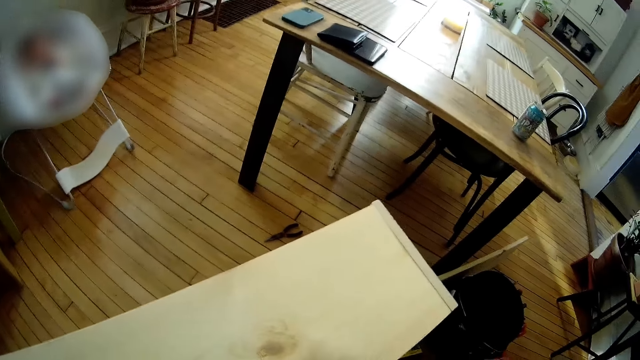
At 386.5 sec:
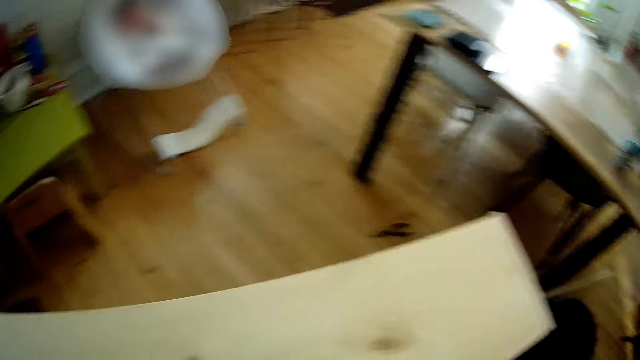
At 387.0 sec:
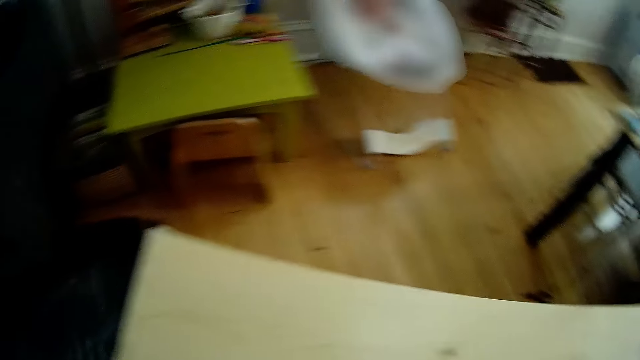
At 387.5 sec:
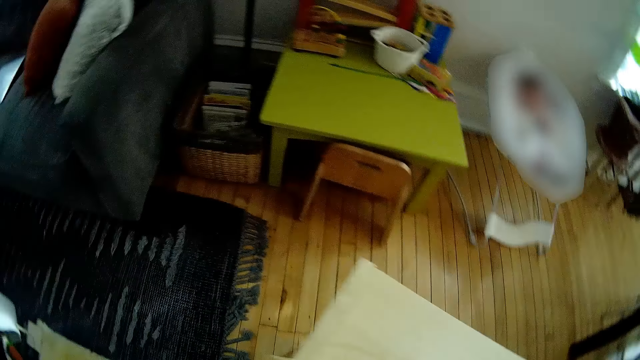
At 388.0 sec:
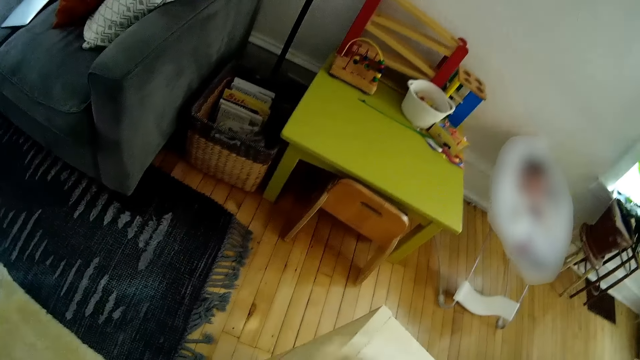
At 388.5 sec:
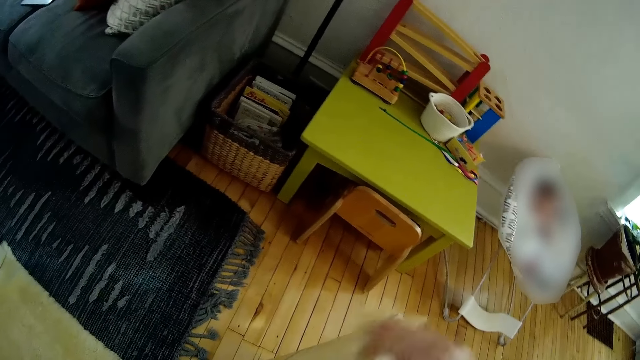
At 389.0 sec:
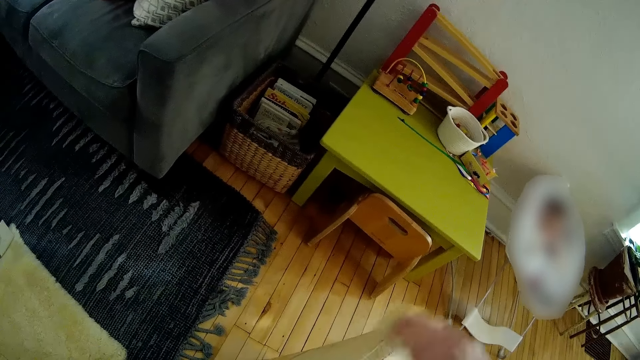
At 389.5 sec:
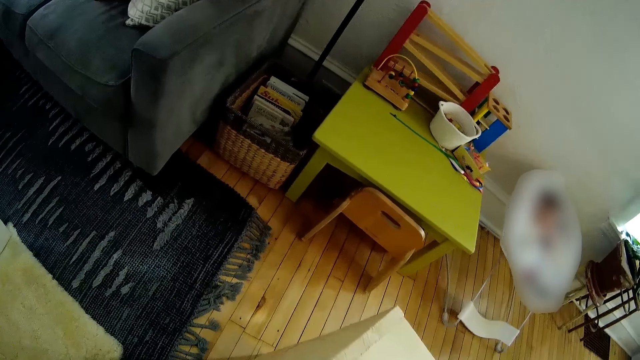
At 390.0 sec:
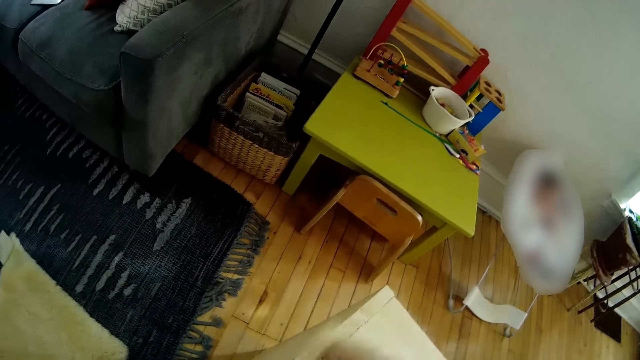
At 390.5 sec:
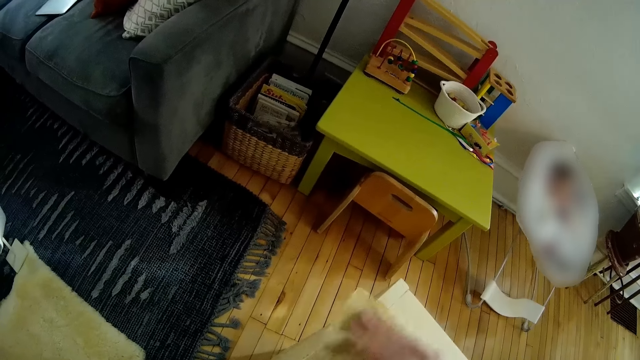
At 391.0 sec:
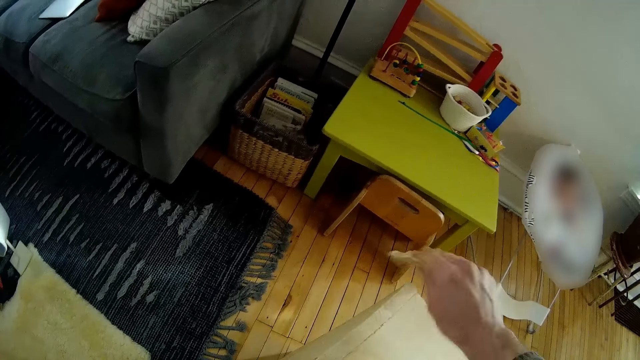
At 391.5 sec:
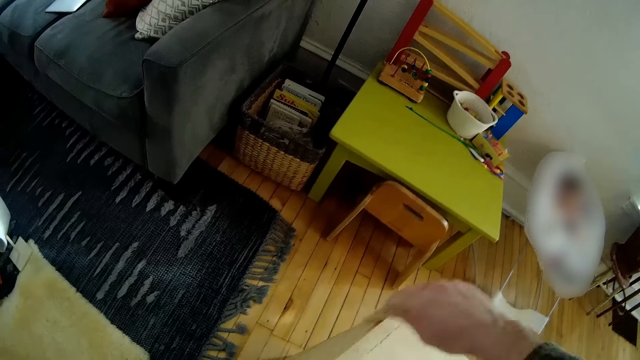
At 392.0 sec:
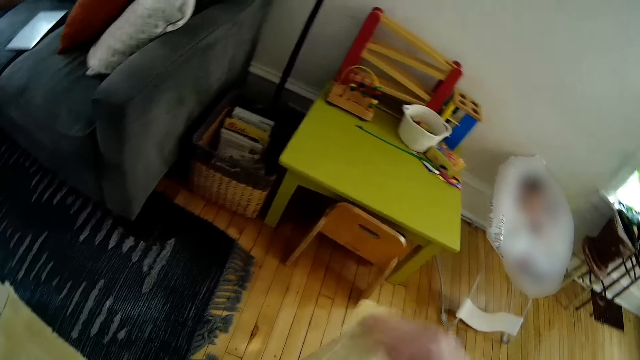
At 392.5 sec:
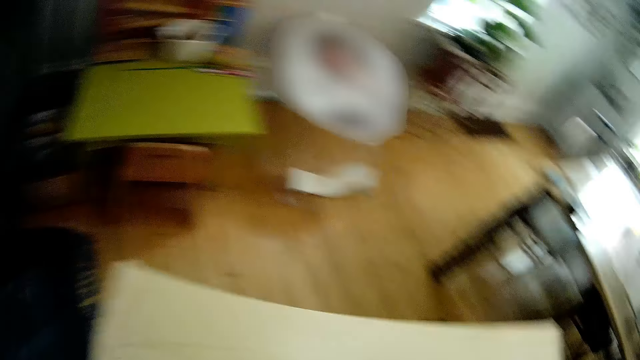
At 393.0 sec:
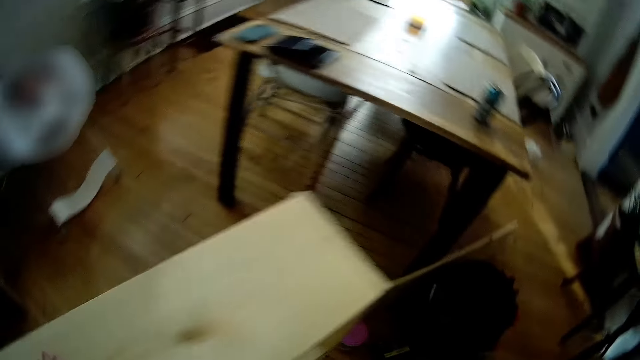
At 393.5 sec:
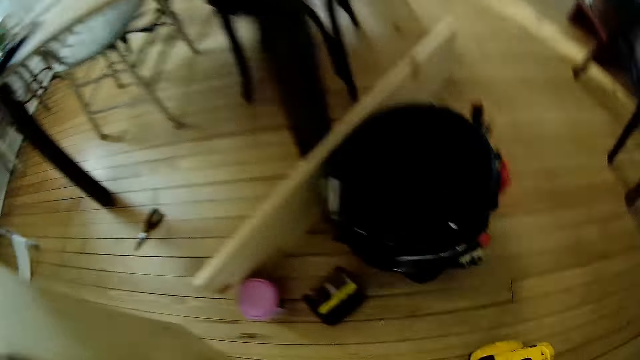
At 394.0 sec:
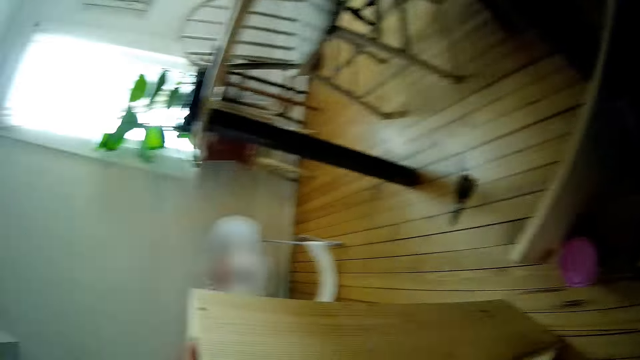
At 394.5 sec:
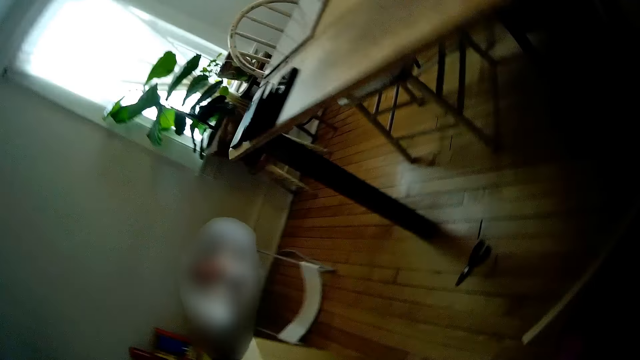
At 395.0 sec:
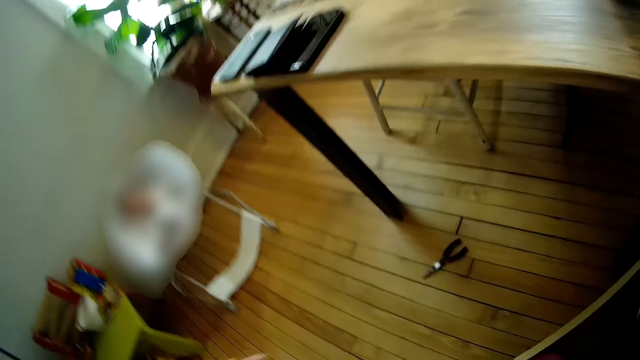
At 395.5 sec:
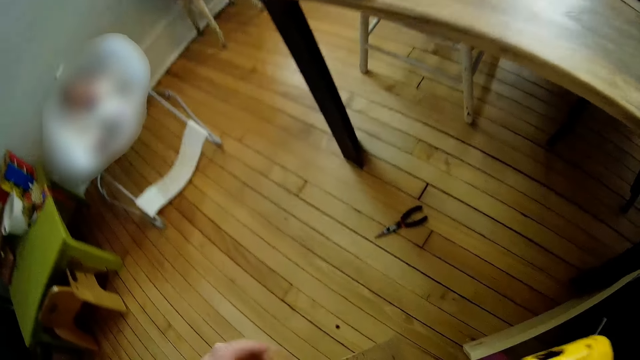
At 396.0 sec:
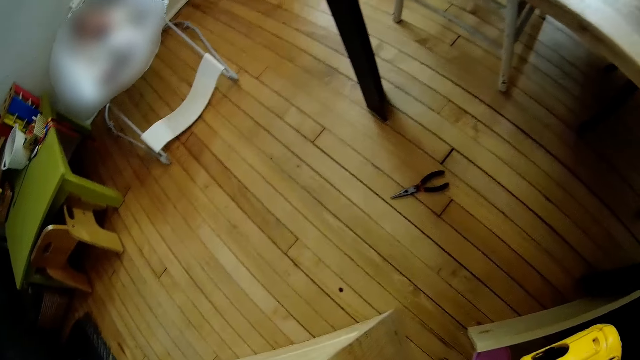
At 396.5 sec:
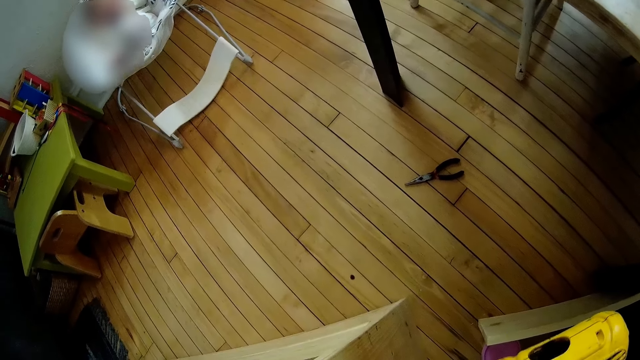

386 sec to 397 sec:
The camera wearer smoothens the wood shoe rack with sandpaper. He lifts the emery paper in his right hand. He smoothens the wood shoe rack with the sandpaper again. He picks up the drill driver on the floor with his right hand.

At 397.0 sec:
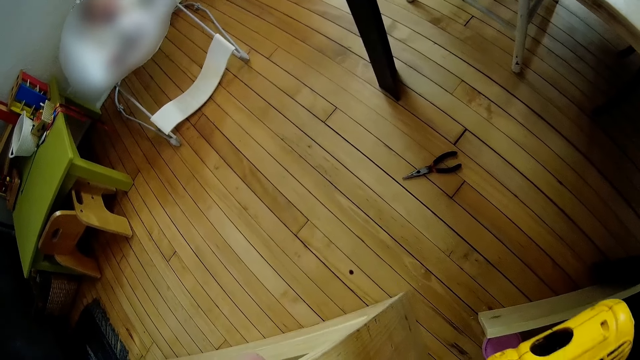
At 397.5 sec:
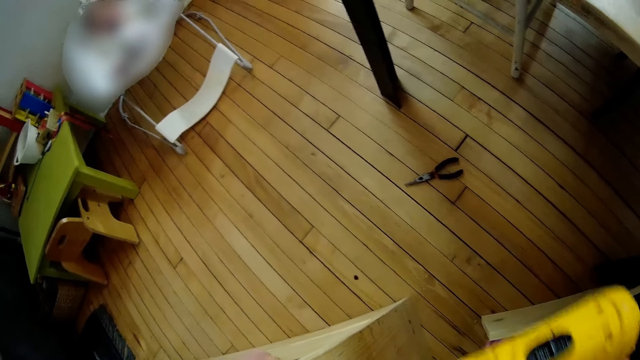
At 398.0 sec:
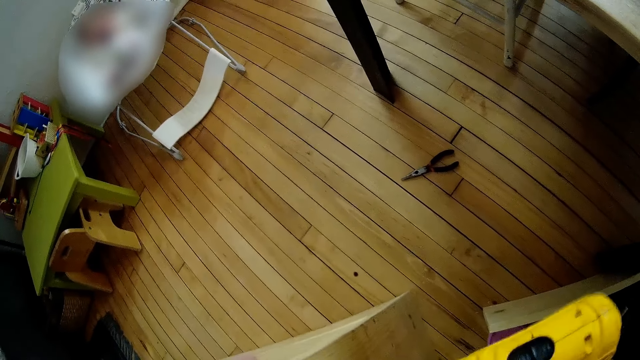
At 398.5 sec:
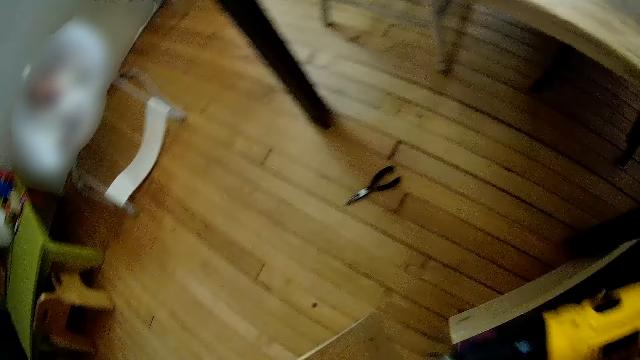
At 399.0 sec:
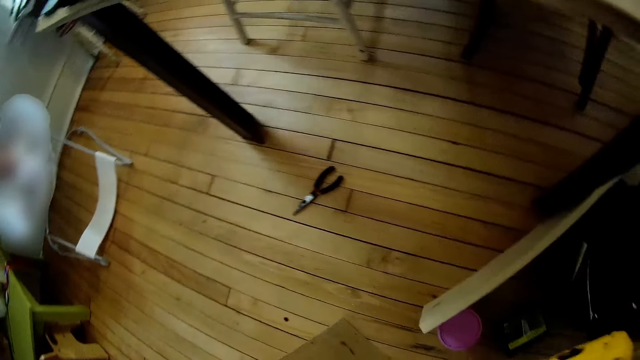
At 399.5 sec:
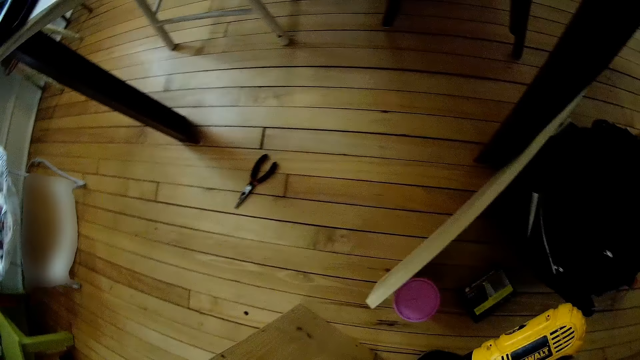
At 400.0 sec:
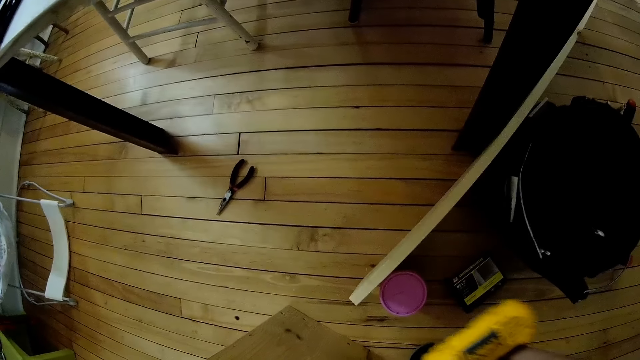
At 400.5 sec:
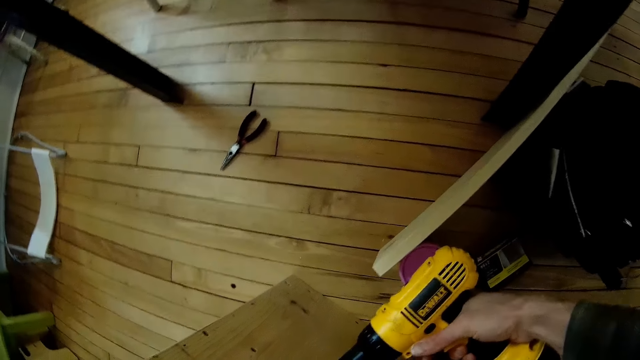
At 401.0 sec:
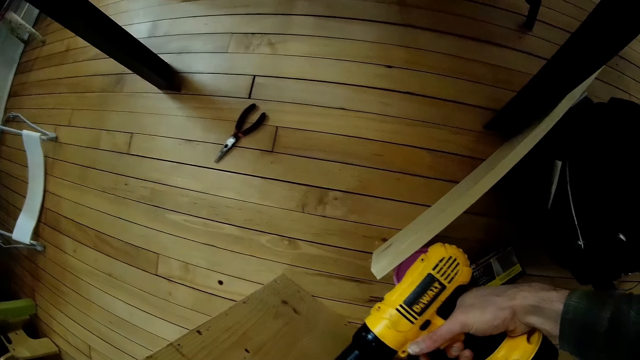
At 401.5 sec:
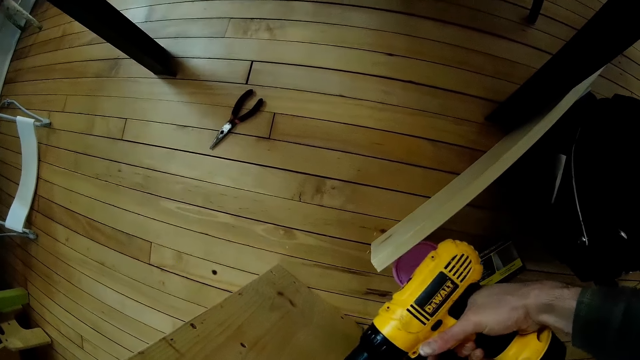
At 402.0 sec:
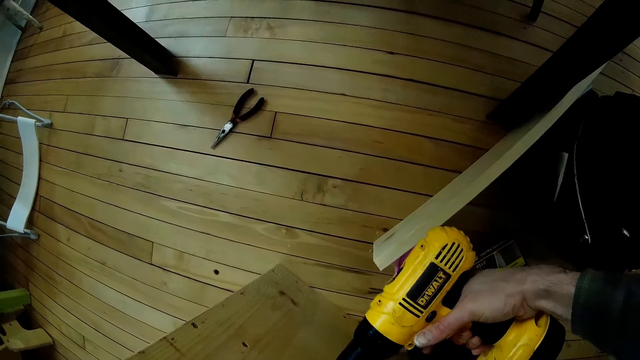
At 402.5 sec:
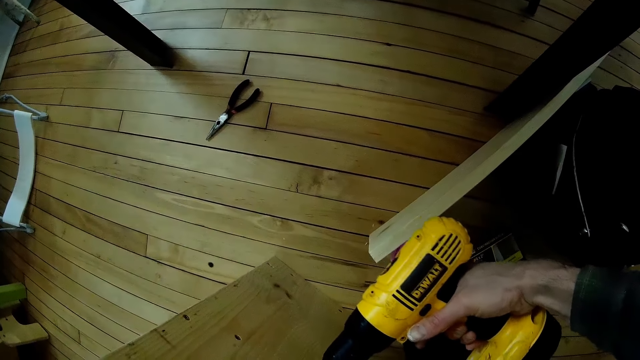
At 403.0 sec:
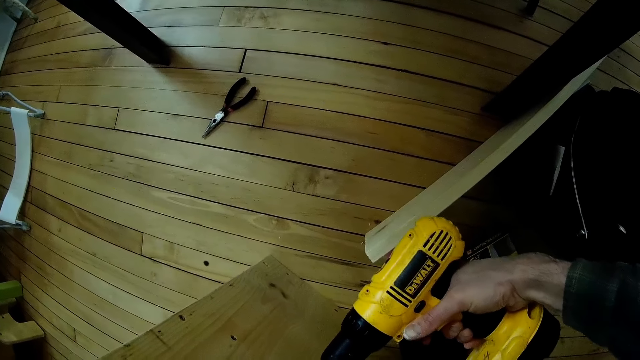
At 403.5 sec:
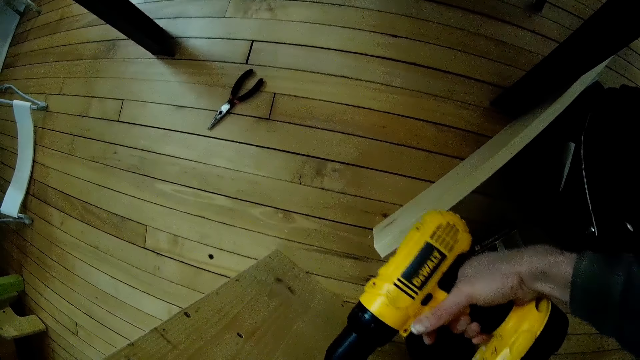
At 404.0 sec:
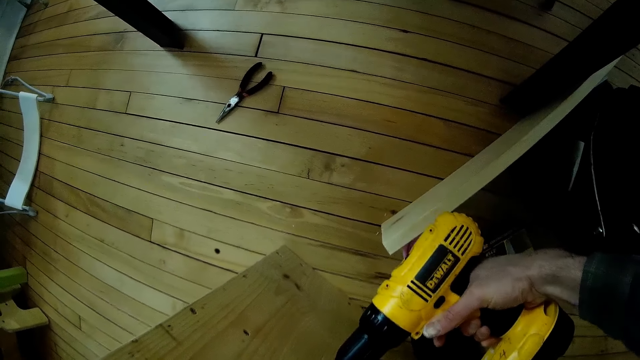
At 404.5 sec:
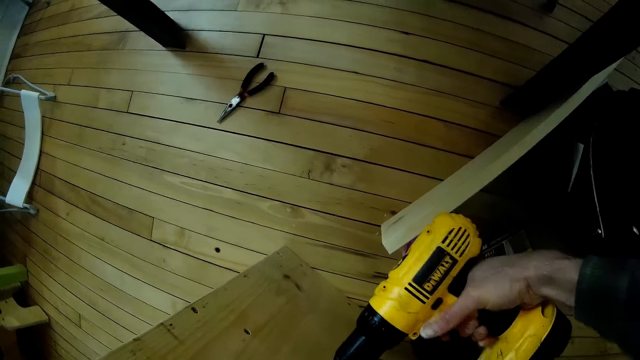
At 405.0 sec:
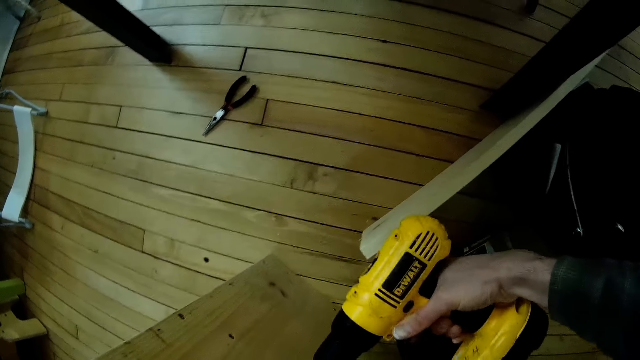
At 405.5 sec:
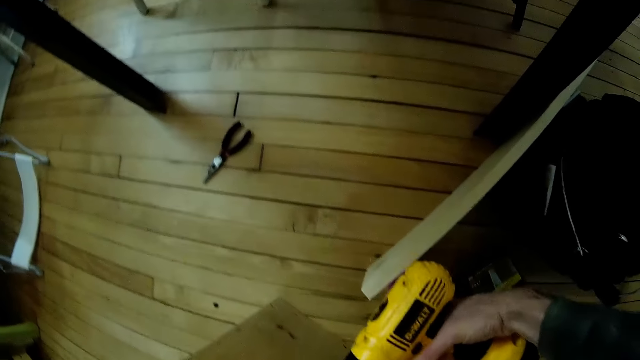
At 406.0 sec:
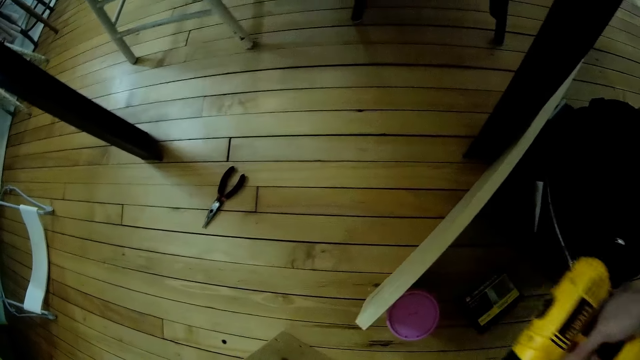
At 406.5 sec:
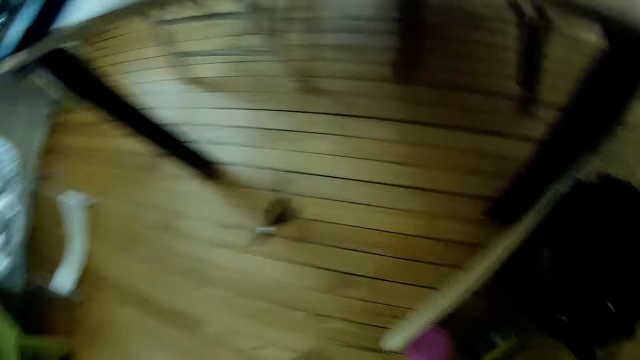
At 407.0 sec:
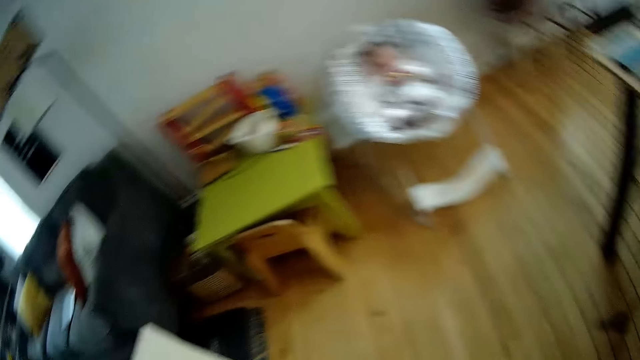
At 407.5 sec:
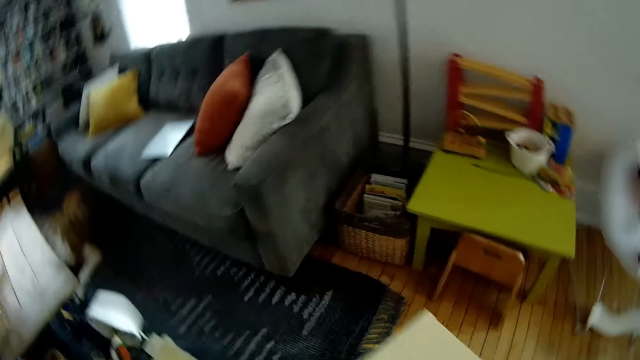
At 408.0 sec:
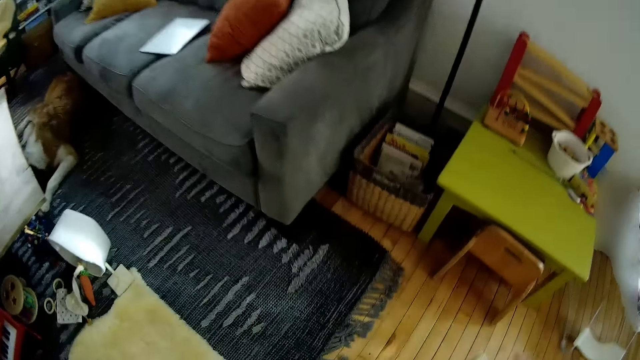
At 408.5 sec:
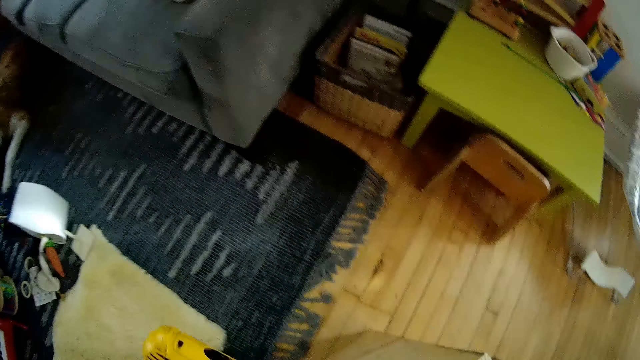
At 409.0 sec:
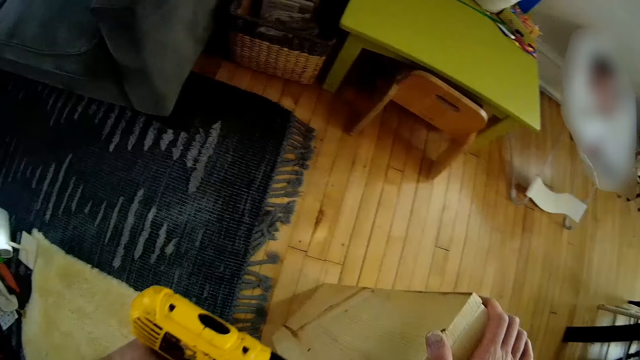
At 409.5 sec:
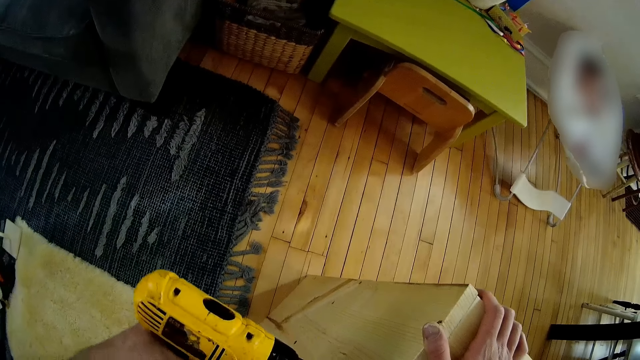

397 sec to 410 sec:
The camera wearer uses the drill driver on the shelf or wood shoe rack with his right hand. He removes the drill driver from the shelf with his right hand. He uses the drill driver on the shelf with his right hand. He drills the wood shoe rack. He removes the drill driver from the shelf with his right hand. He places his left hand on the shelf. He uses the drill driver on the shelf with his right hand.
